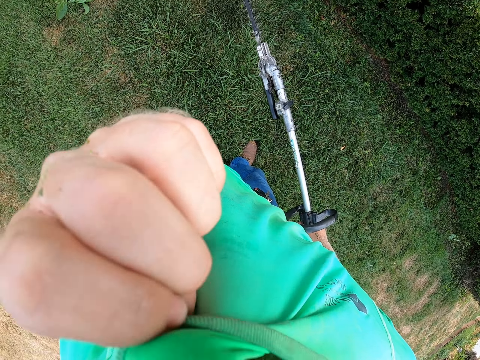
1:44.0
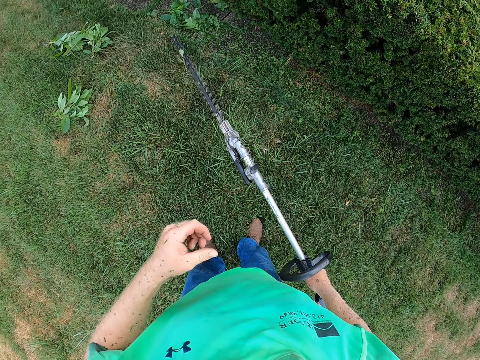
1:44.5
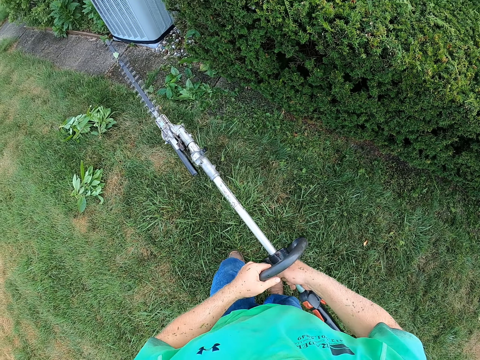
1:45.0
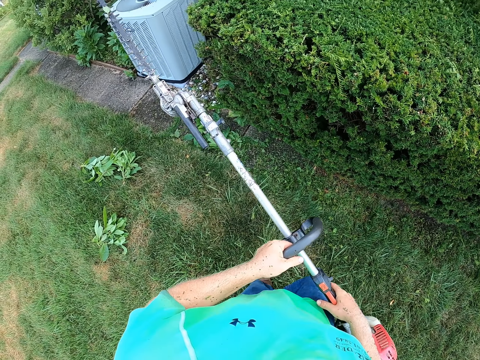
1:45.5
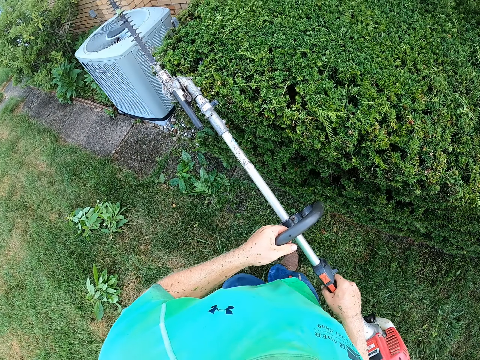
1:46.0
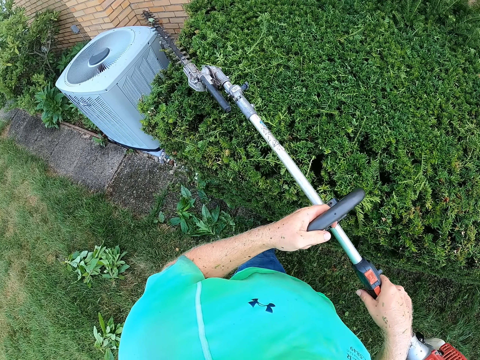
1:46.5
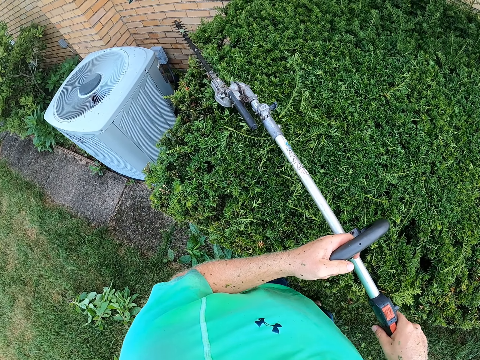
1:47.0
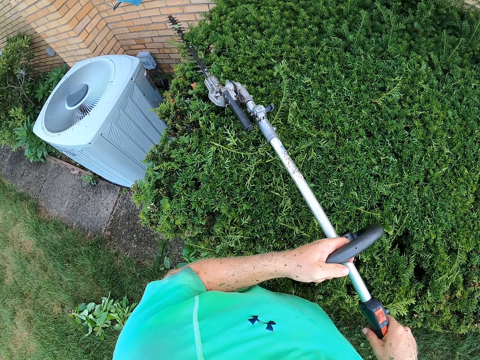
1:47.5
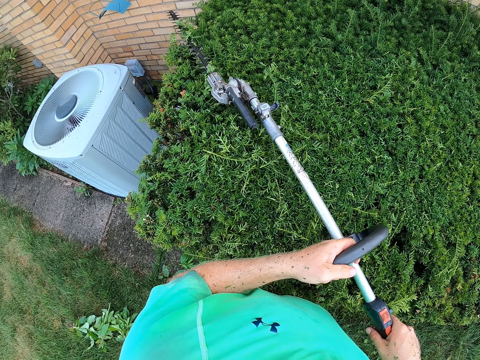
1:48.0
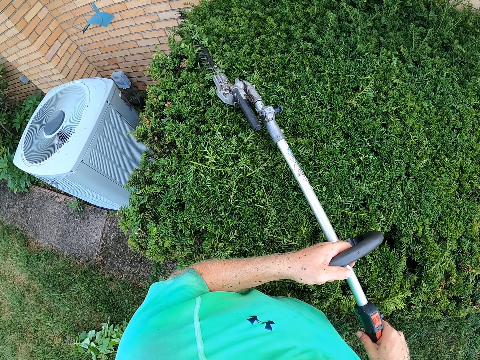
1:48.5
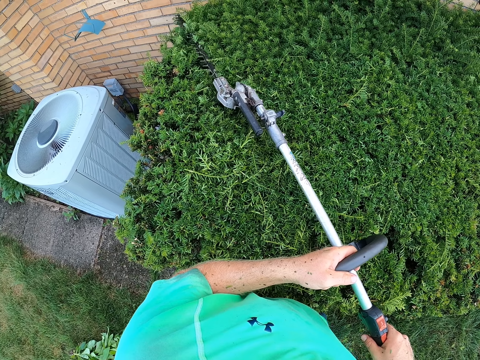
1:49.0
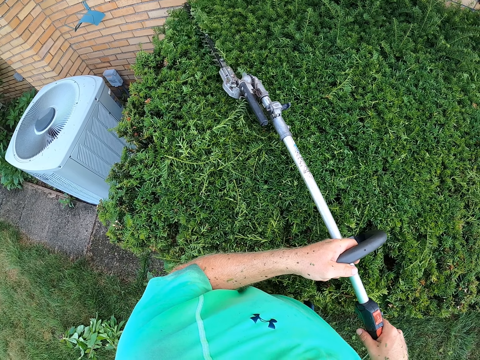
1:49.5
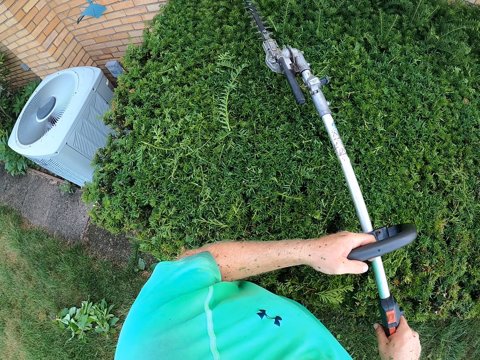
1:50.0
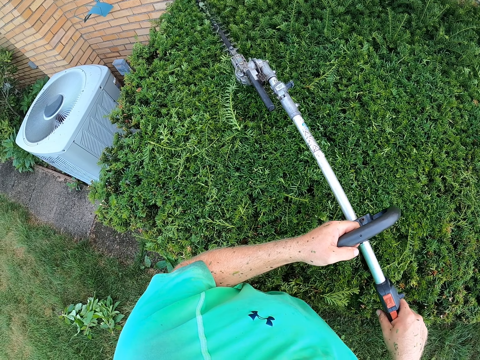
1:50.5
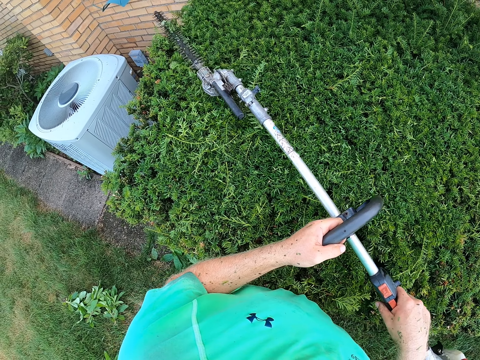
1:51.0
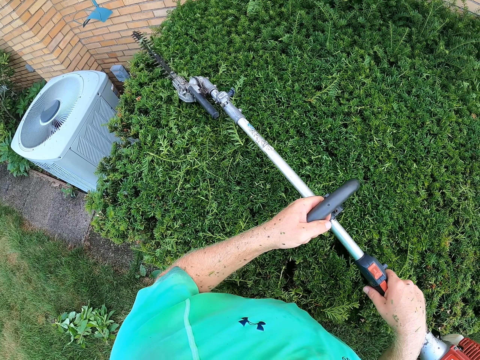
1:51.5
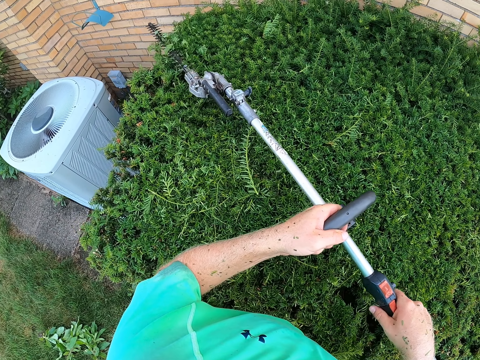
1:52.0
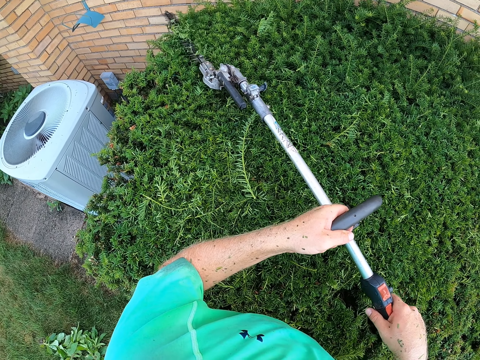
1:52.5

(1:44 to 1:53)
The camera wearer passes the garden trimmer to his left hand from his right hand. He holds the garden trimmer with both hands. He trims some plants with the garden trimmer with both hands.

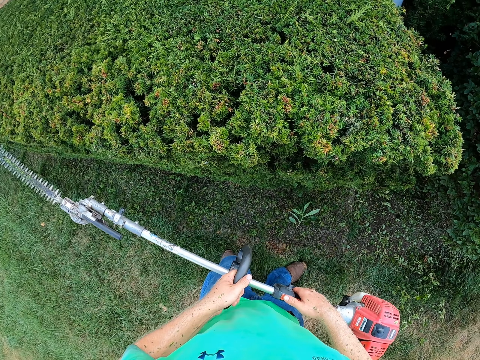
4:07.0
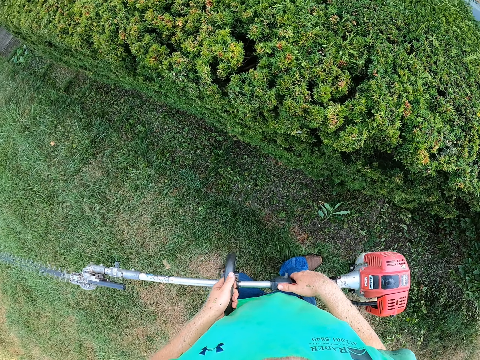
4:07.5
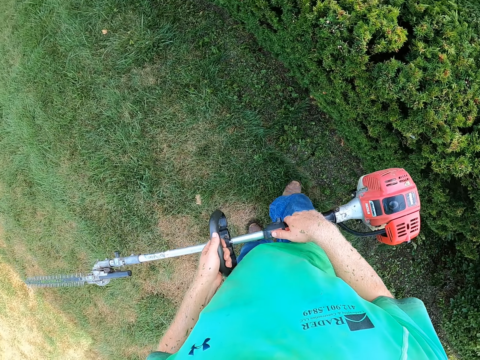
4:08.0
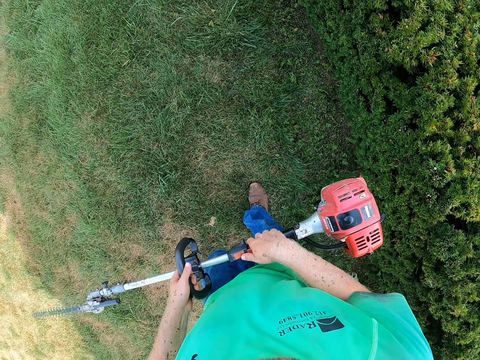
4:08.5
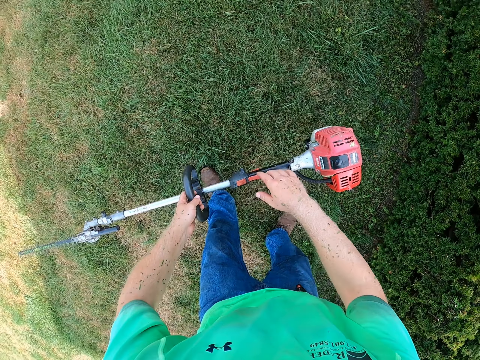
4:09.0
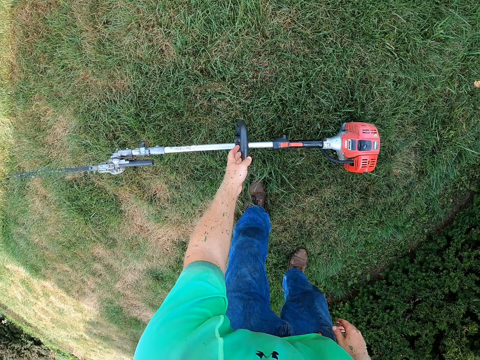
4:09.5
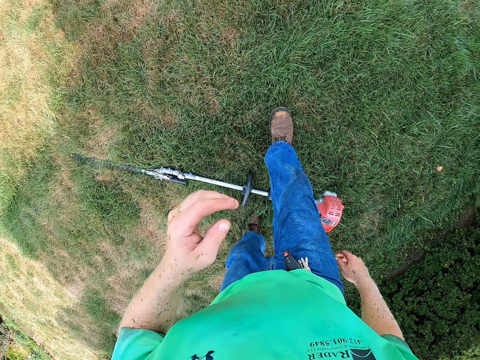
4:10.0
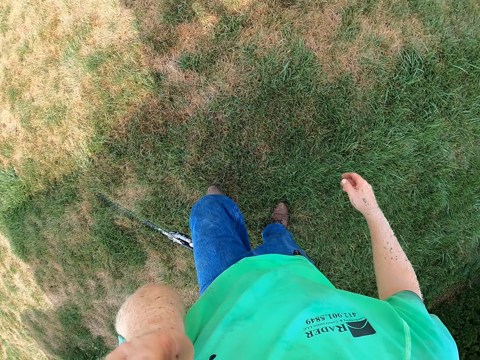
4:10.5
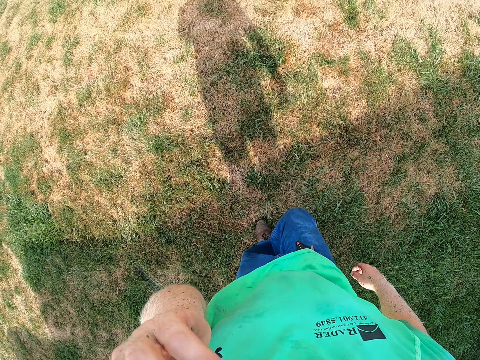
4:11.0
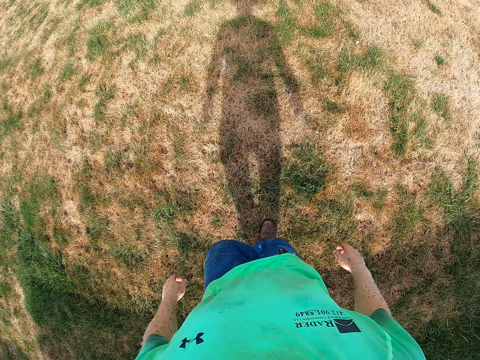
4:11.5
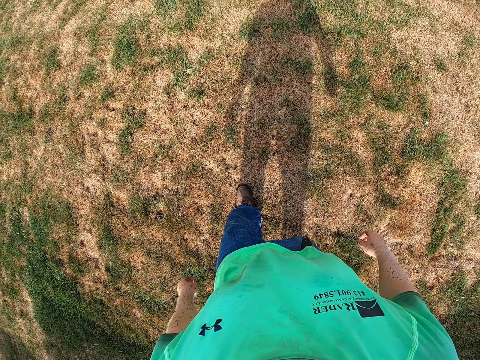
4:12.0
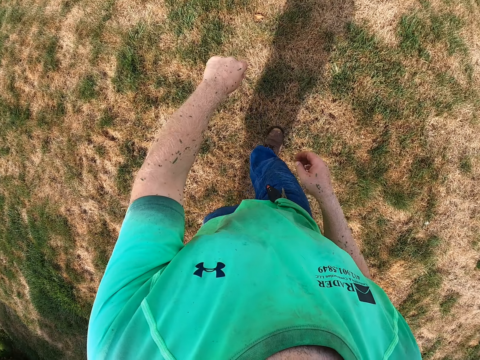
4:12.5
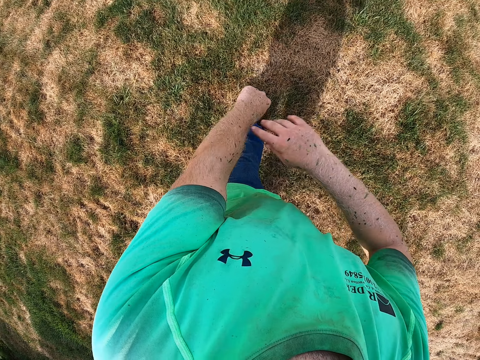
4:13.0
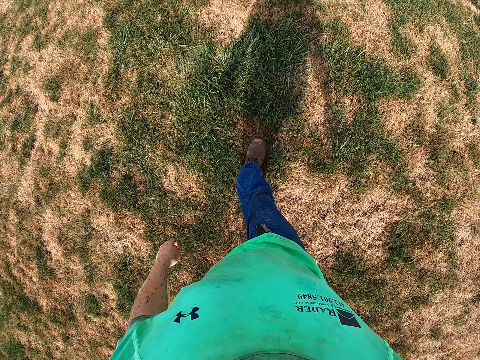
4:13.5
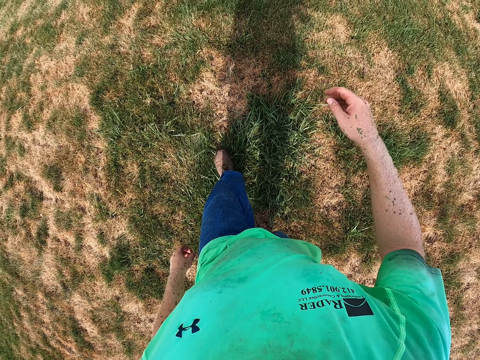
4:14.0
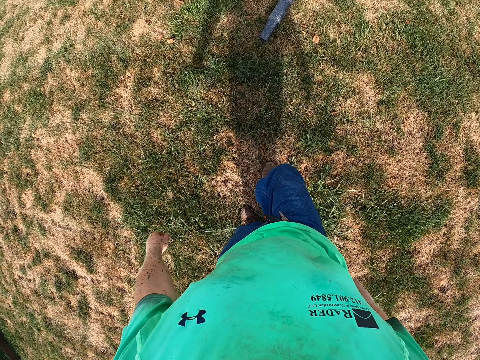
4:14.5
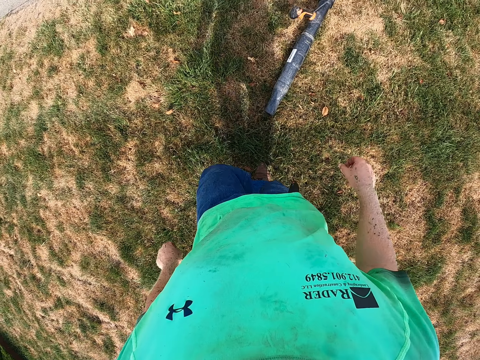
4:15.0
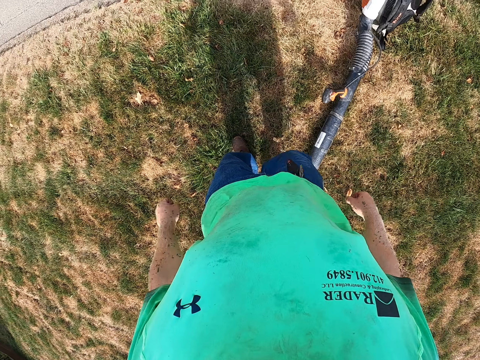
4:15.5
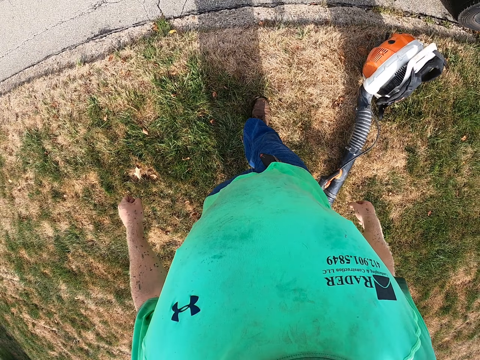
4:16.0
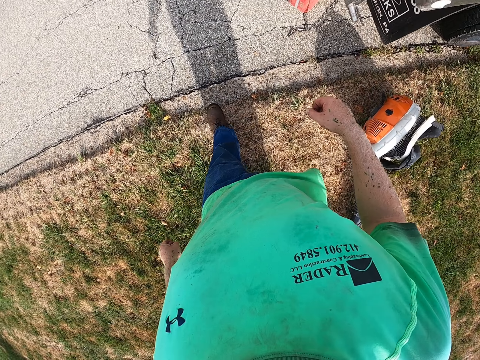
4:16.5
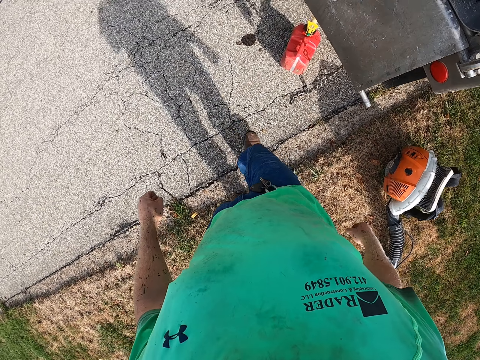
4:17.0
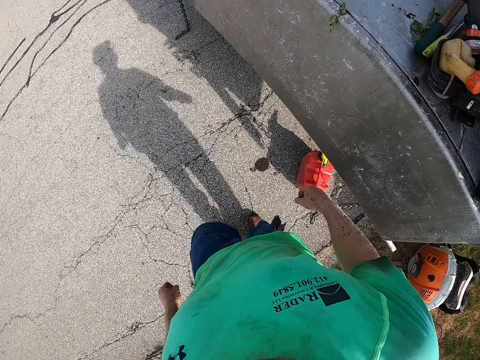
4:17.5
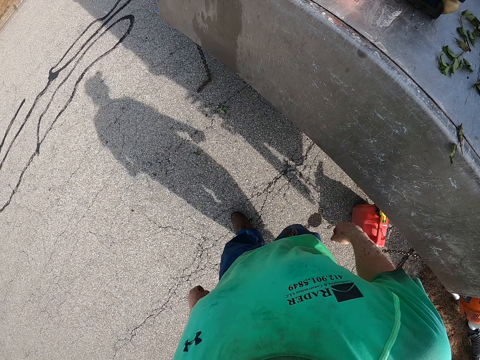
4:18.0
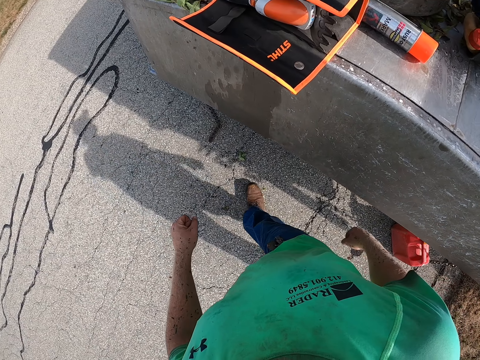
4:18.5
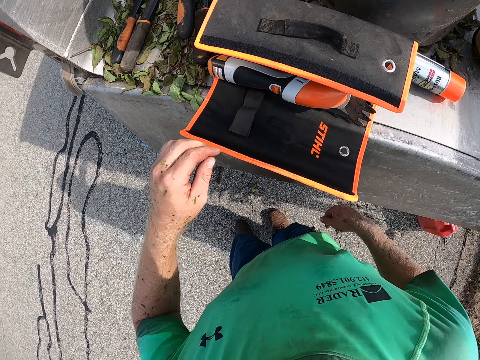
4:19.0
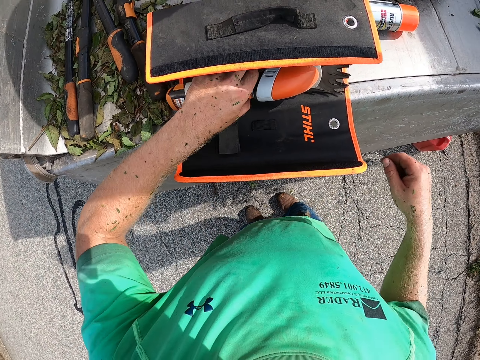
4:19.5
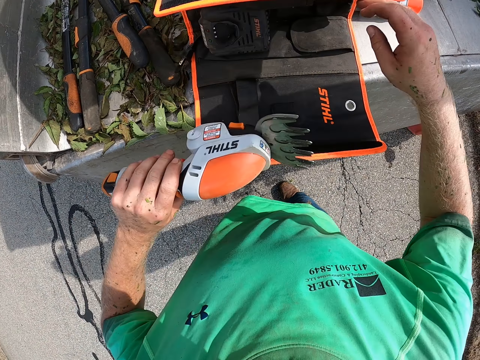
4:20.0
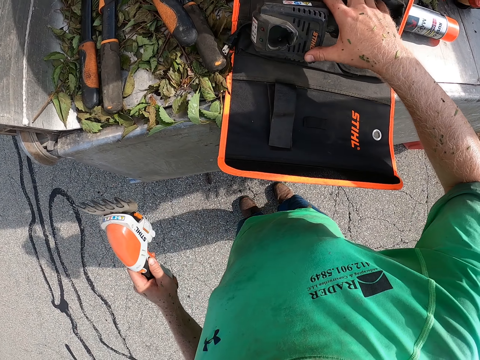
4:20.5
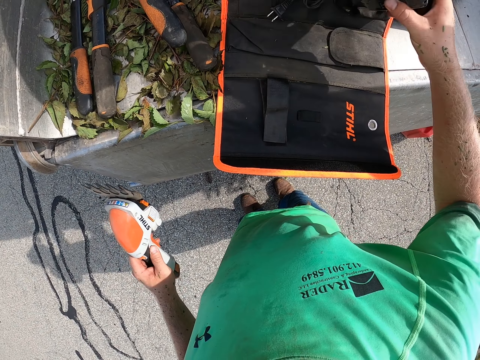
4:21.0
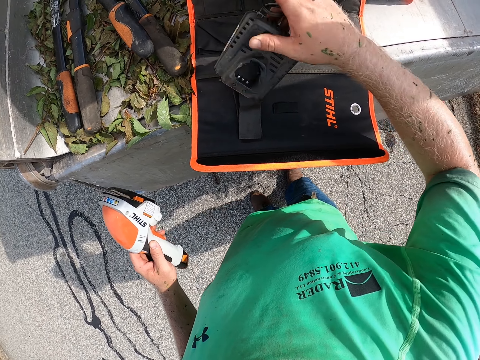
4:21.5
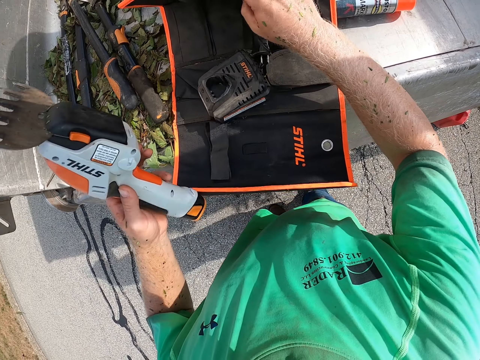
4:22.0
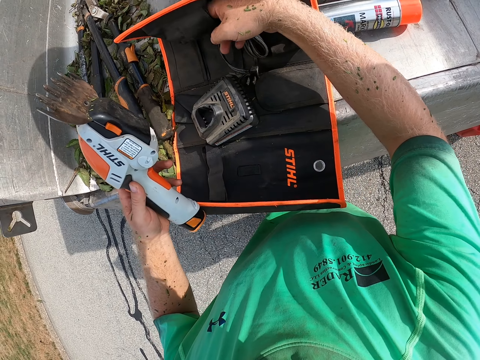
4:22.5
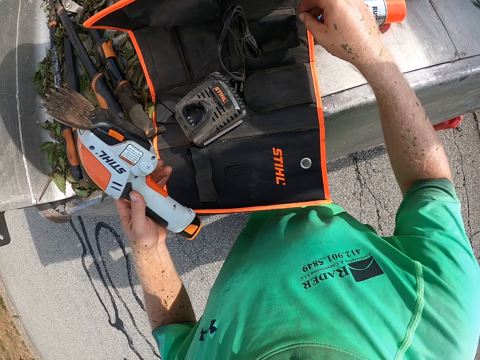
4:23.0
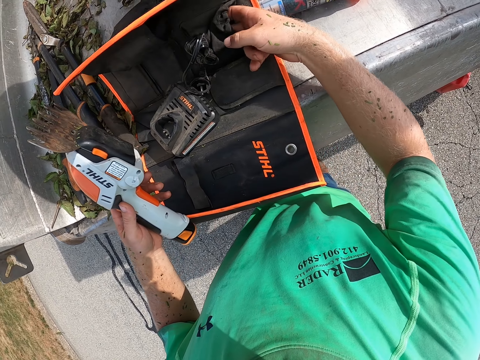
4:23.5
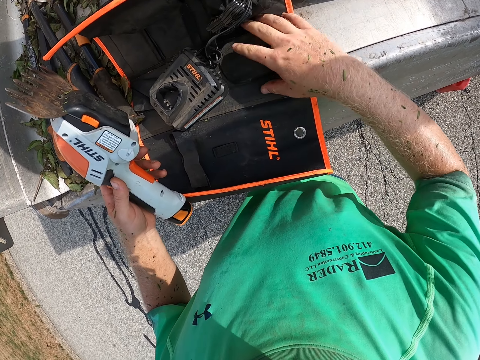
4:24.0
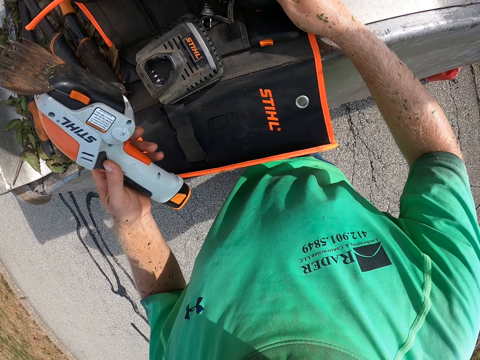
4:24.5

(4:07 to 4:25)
The camera wearer walks with the machine. He drops the garden trimmer on the ground with his left hand. He walks towards the truck. He wipes his hand. He picks the garden shear from the toolkit in the tonneau of the truck with his left hand. He opens the toolkit in the tonneau of the truck with his right hand and handles an adaptor from the toolkit in the tonneau of the truck with his right hand. He unlocks a cable from the bag. He searches the toolkit in the tonneau of the truck with his right hand.
